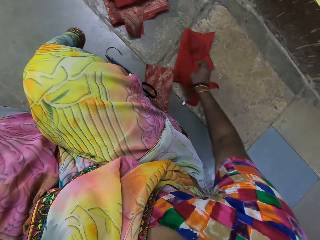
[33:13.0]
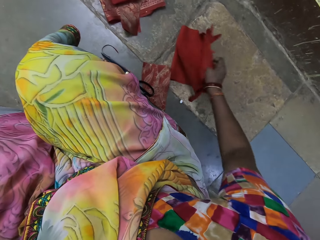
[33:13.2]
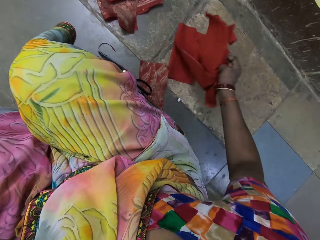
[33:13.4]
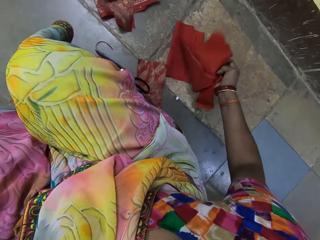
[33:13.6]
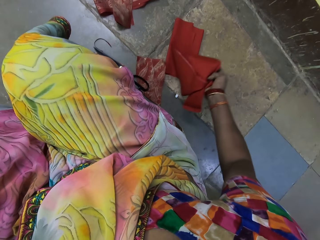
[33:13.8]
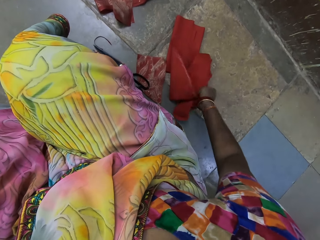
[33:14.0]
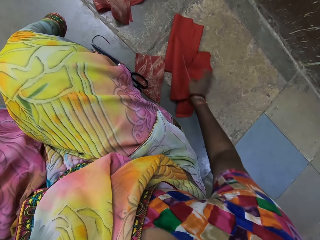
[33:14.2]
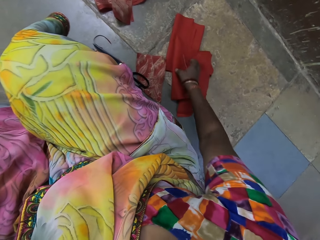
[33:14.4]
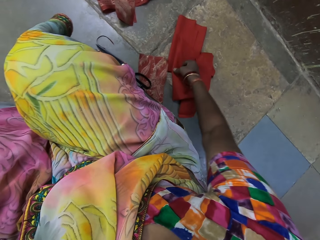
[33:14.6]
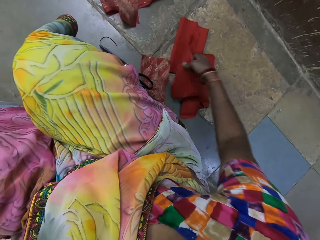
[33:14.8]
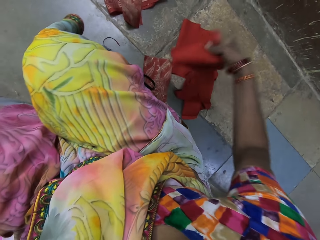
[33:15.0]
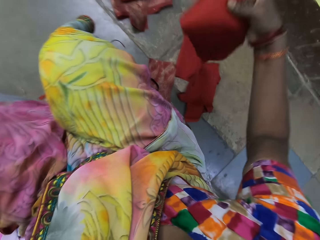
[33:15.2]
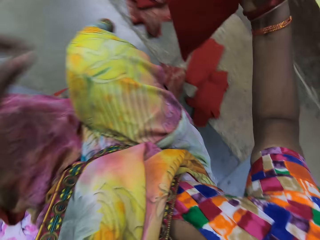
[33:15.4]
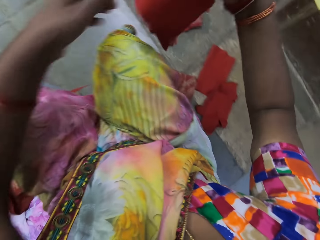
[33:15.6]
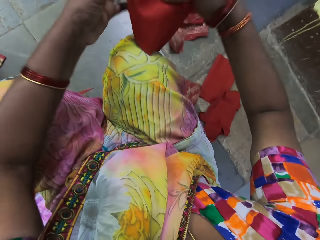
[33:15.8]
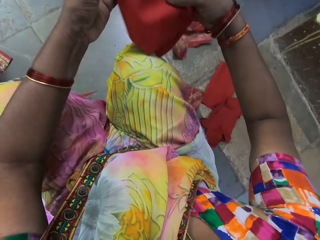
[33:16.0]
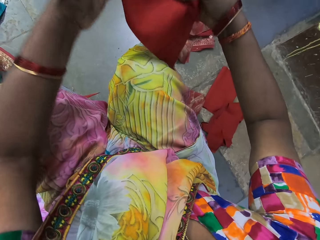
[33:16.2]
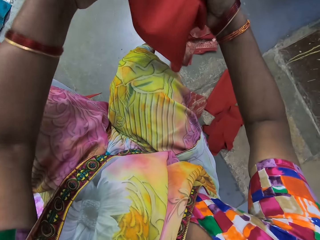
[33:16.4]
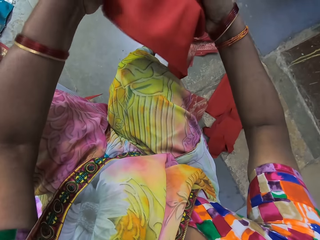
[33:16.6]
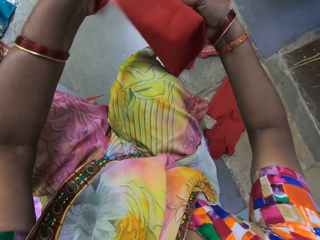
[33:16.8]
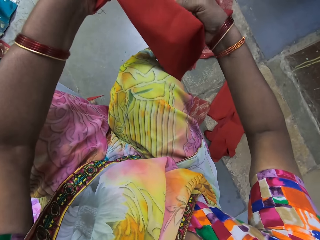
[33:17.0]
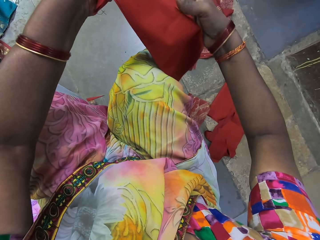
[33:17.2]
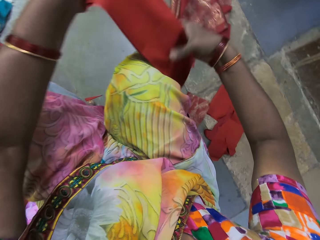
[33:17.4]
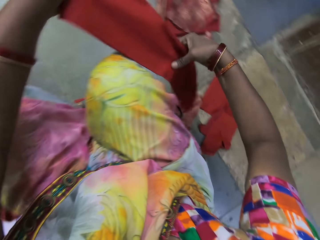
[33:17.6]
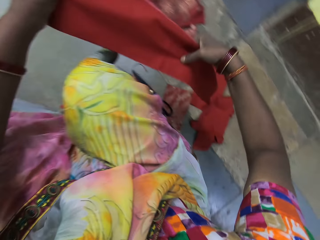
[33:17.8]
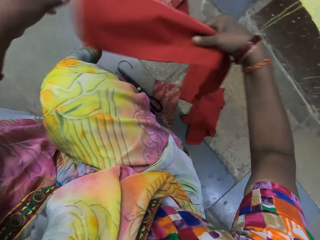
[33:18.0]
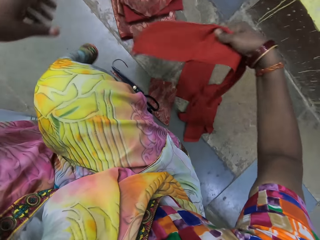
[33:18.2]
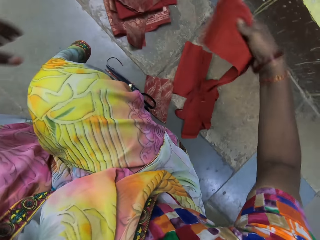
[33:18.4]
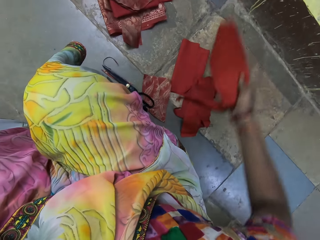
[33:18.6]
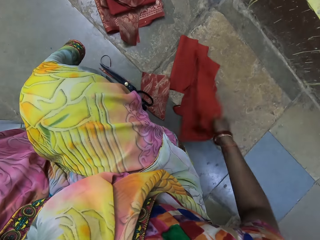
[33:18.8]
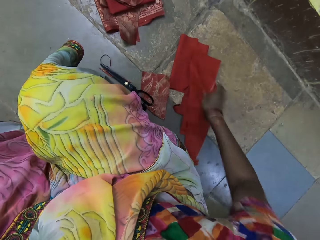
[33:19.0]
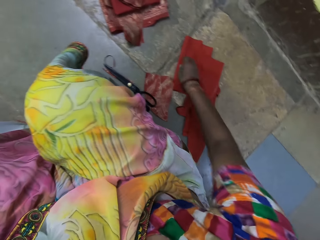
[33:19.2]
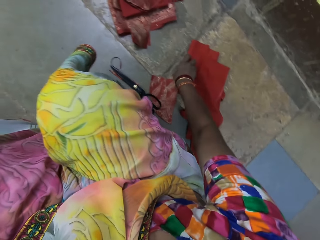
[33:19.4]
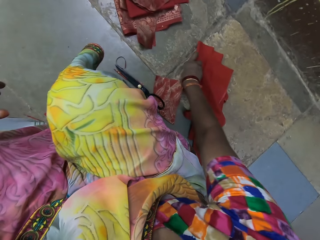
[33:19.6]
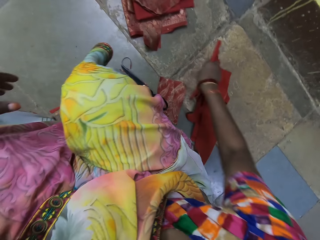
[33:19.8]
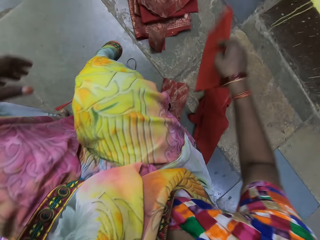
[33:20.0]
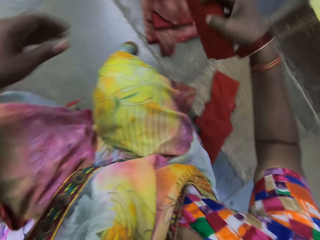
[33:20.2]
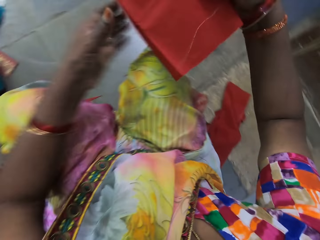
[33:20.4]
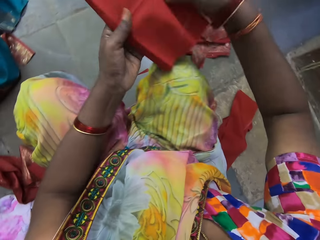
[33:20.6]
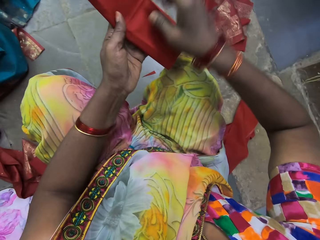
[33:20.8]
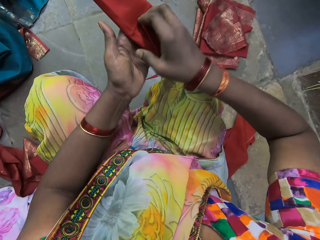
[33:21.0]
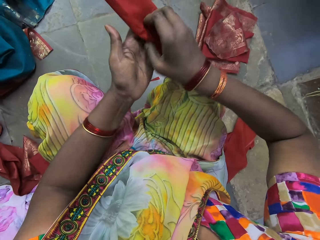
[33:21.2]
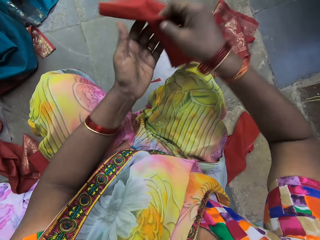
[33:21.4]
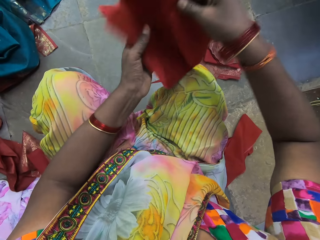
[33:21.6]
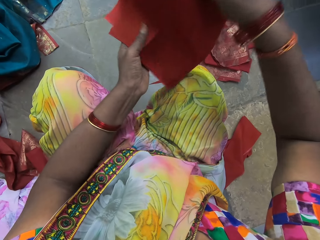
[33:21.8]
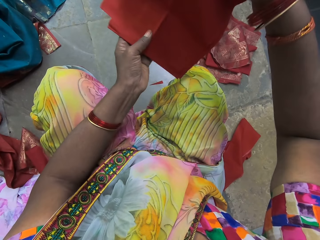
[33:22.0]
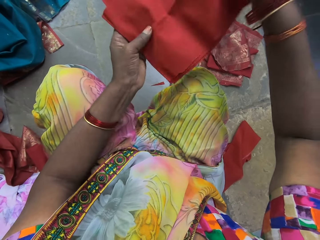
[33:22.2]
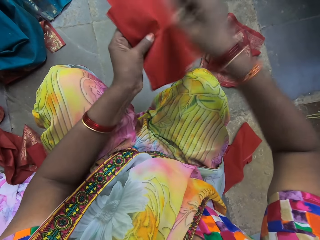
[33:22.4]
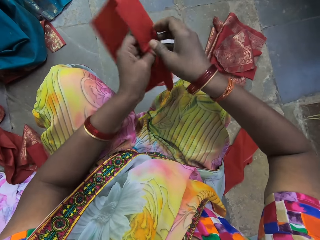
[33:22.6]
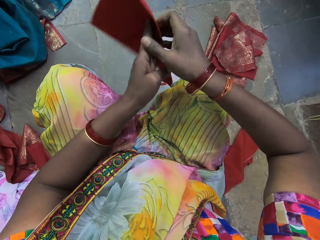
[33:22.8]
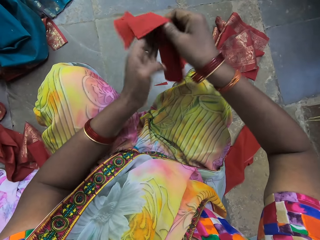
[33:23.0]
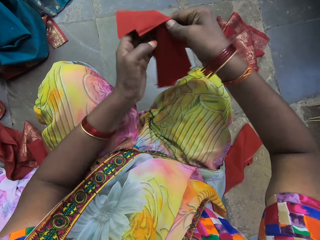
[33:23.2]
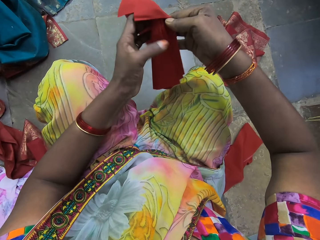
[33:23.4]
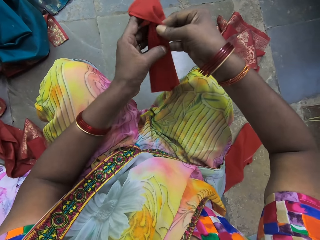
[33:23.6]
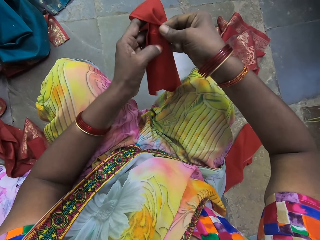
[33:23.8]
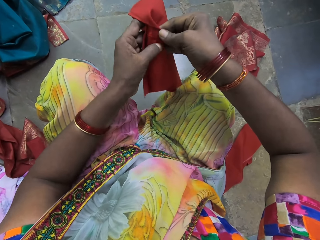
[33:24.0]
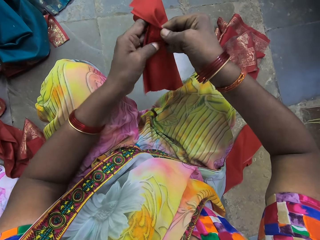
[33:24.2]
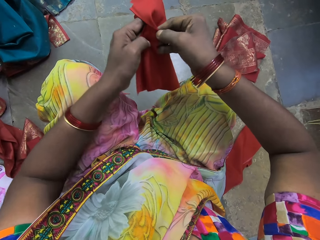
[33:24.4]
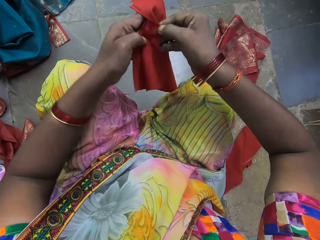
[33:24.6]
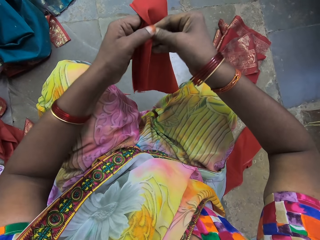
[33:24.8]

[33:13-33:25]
The camera wearer moves the linens on the floor with her right hand. She picks up a linen from the floor with her right hand. She holds it with her hands. She drops the fabric on the floor with her right hand. She picks up the fabric from the floor with her right hand. She places the fabric on her left hand with her right hand. She spreads the linen in her left hand with her right hand. She holds the linen with her hands.

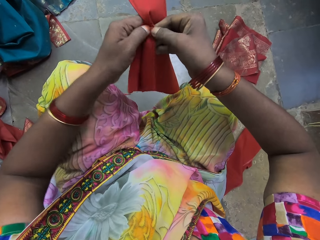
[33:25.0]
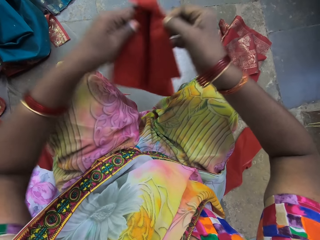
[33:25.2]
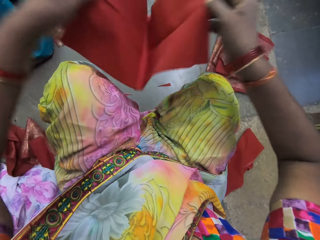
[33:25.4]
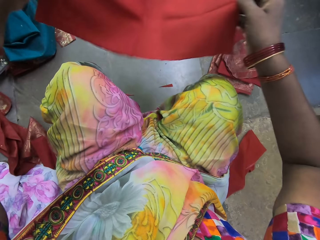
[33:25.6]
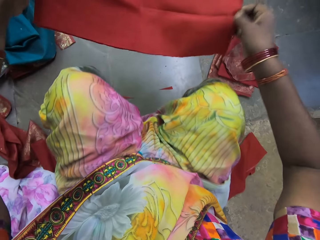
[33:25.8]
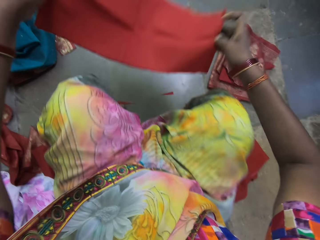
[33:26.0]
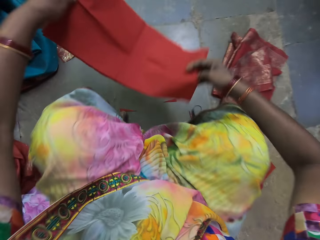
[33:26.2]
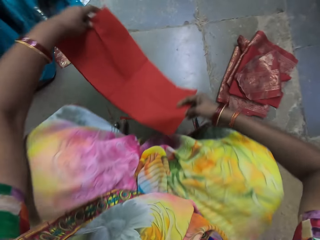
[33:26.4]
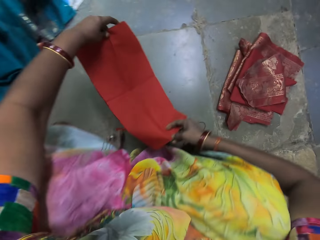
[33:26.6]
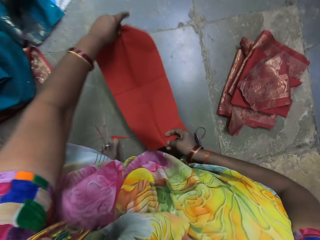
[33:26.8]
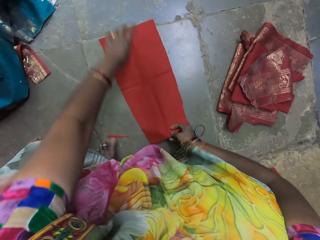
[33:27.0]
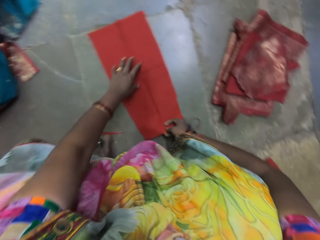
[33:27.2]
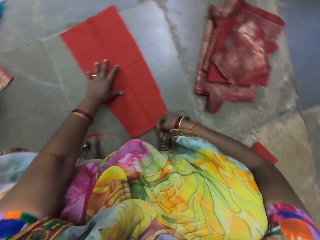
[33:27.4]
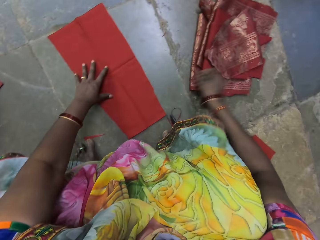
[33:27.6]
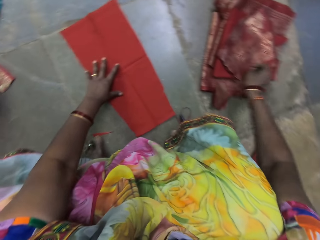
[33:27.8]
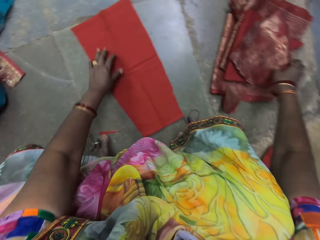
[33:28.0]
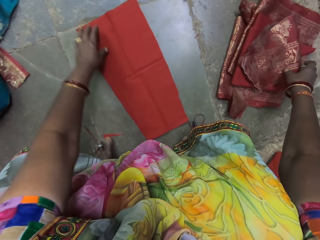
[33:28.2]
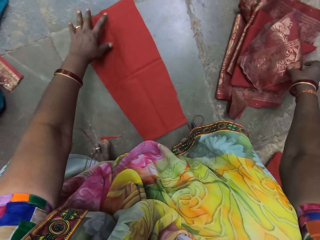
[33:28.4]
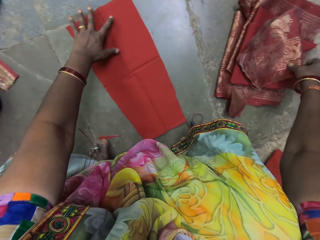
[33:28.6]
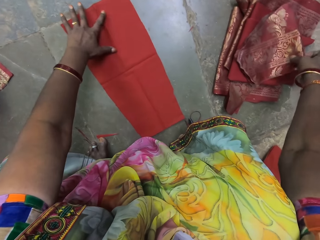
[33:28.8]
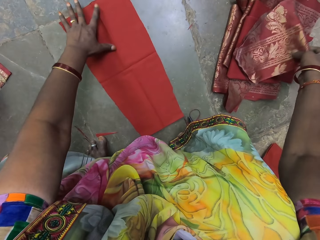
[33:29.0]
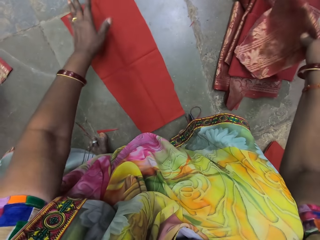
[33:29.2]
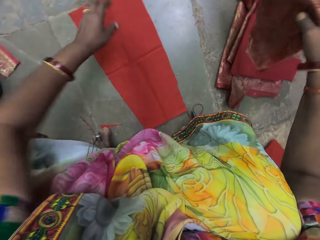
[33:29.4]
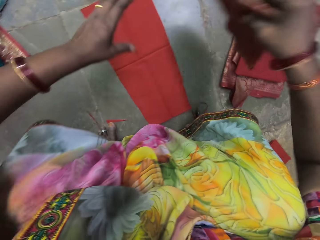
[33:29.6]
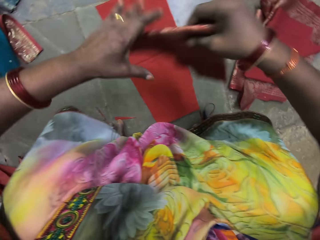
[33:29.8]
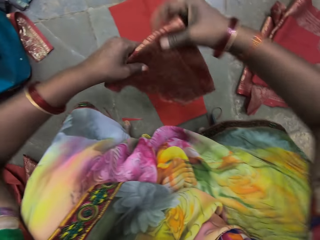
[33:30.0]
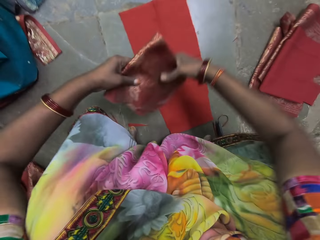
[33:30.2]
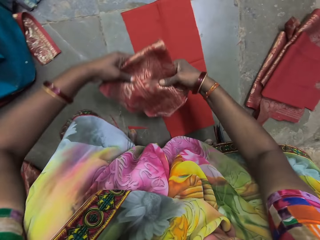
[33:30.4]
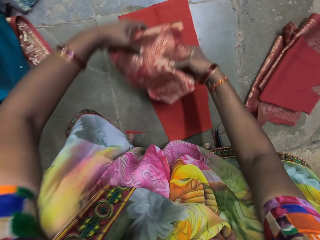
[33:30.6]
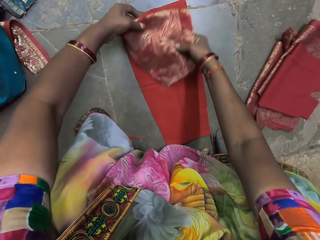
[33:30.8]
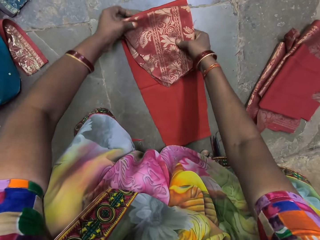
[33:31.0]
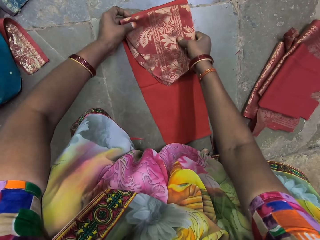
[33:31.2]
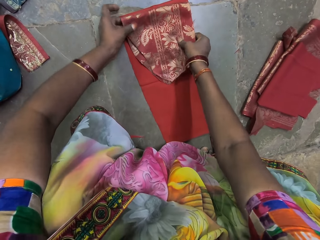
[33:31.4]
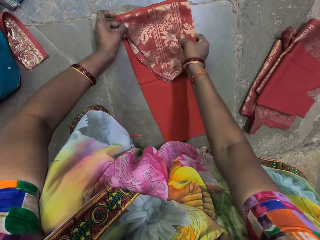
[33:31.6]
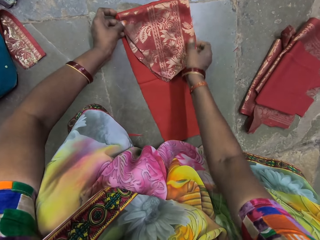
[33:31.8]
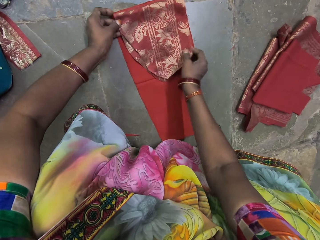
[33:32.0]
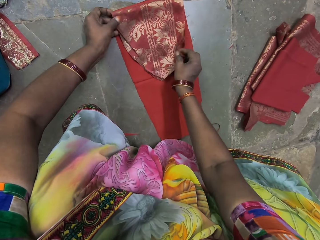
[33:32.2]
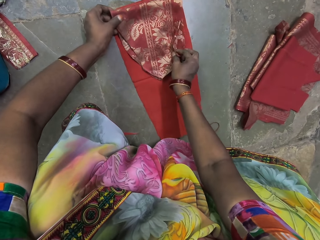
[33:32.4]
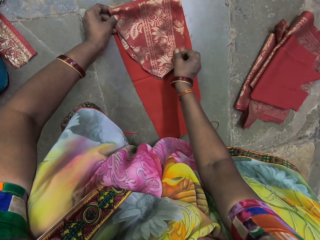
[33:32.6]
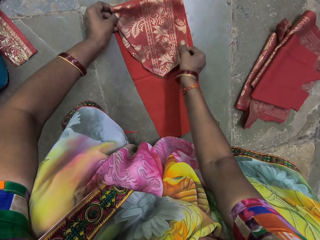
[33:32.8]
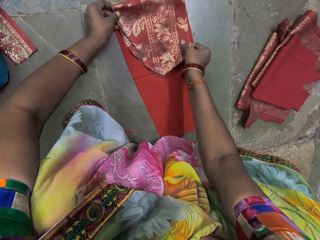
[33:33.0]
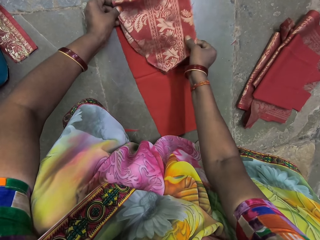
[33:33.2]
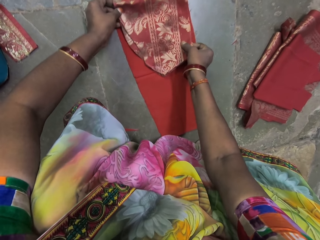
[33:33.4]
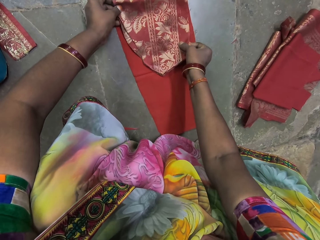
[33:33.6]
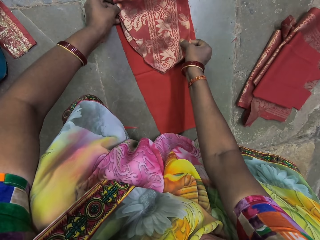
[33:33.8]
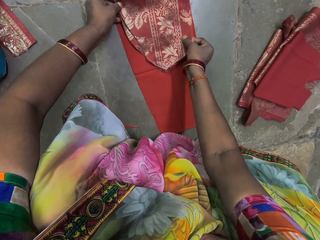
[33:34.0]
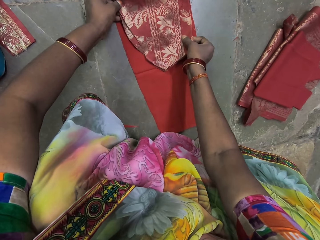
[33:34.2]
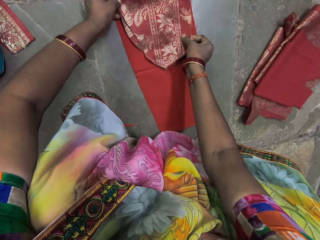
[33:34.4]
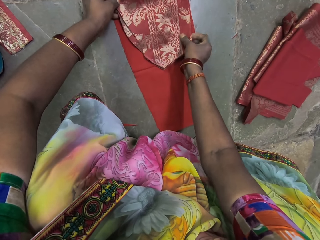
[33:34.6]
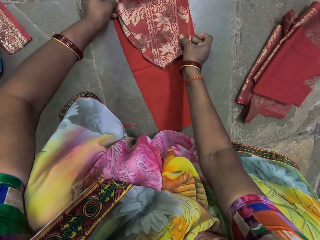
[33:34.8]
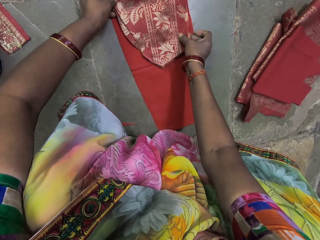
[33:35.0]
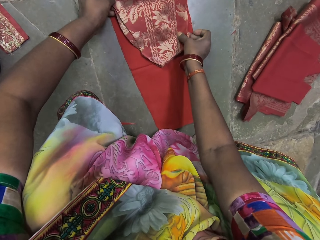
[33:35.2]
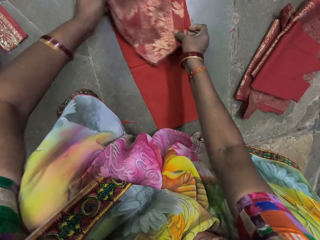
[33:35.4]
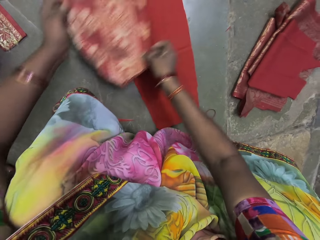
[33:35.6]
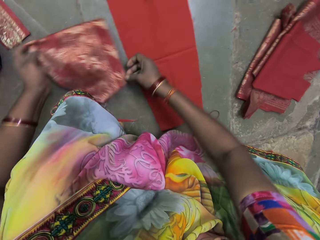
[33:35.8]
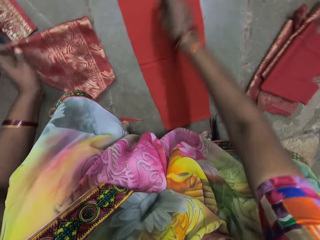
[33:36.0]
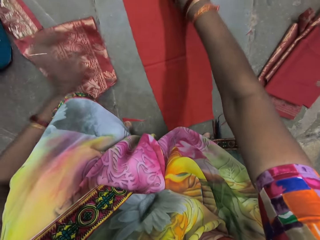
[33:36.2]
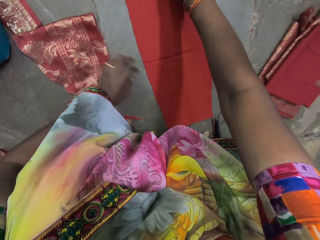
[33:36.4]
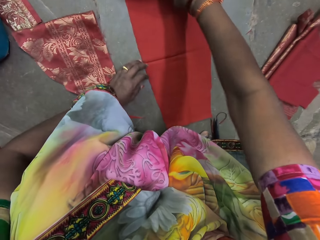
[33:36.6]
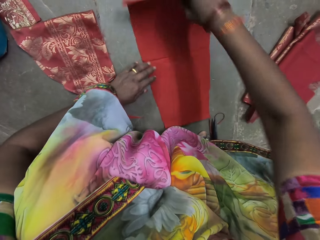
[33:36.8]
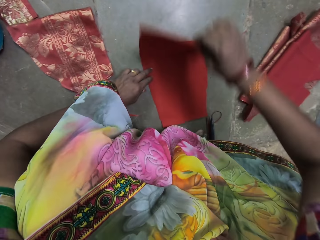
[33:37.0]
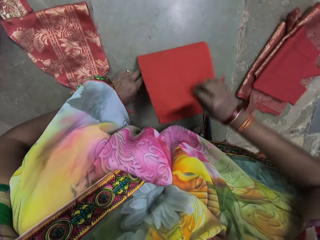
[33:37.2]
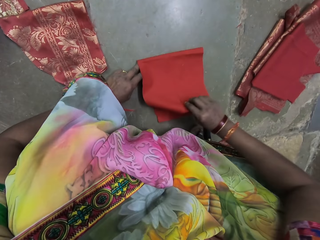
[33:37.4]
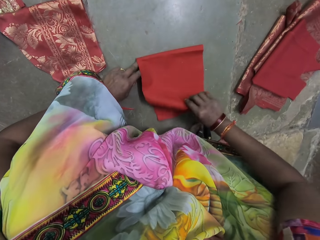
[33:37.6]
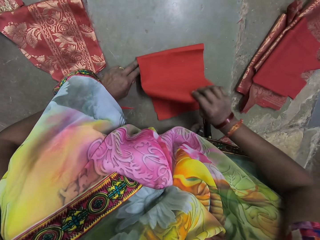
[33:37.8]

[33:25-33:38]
The camera wearer spreads the linen with her hands. She places the linen on the floor with her hands. She places her left hand on the linen. She picks up the piece of fabric from the floor with her right hand. She holds the piece of fabric with her hands. She places the piece of fabric on the linen with her hands. She adjusts the piece of fabric on the linen with her right hand. She picks up the piece of fabric from the linen with her hands. She drops the piece of fabric on the floor with her left hand. She places her left hand on the linen on the floor. She folds the linen on the floor with her right hand.
